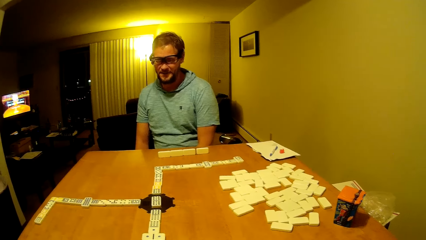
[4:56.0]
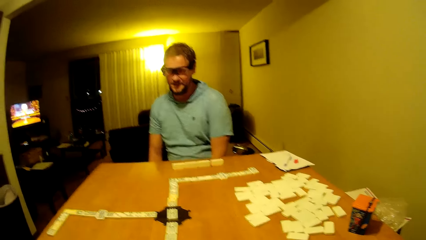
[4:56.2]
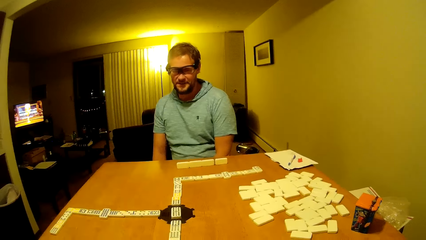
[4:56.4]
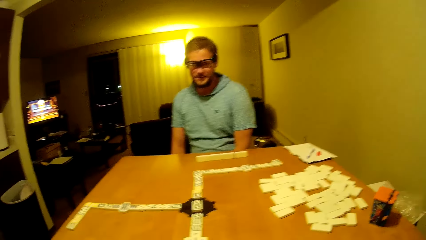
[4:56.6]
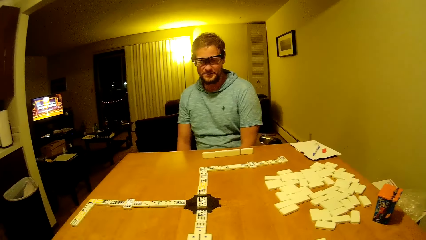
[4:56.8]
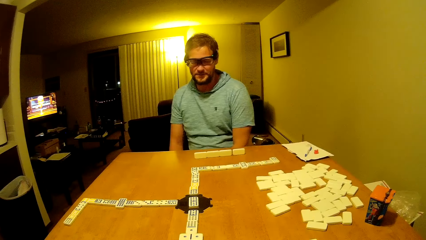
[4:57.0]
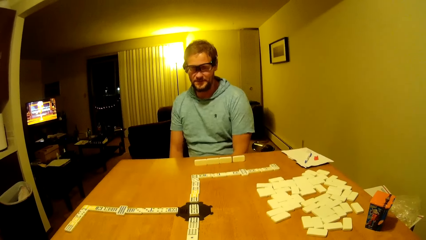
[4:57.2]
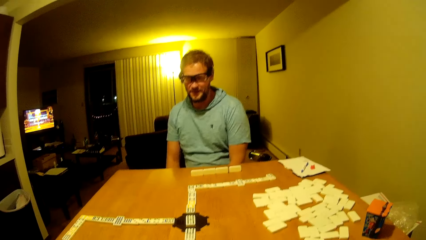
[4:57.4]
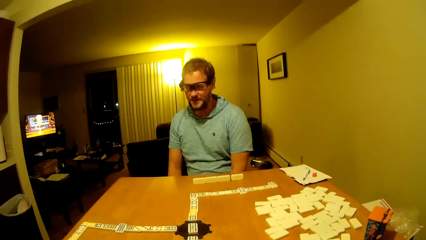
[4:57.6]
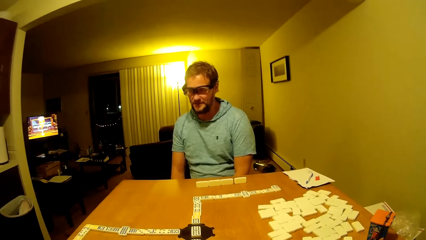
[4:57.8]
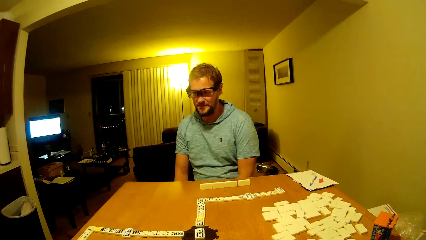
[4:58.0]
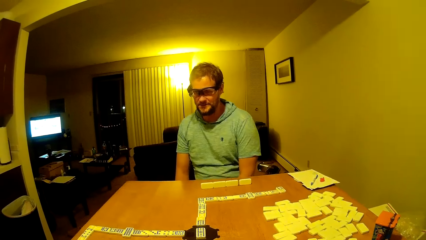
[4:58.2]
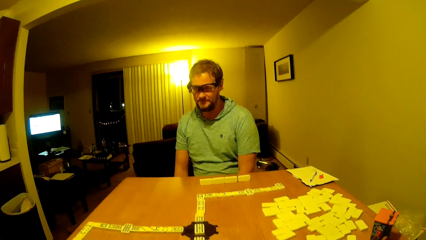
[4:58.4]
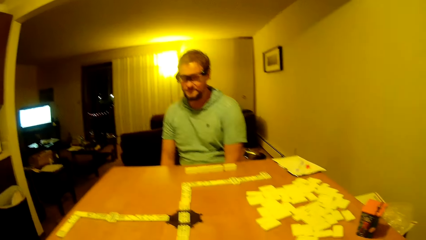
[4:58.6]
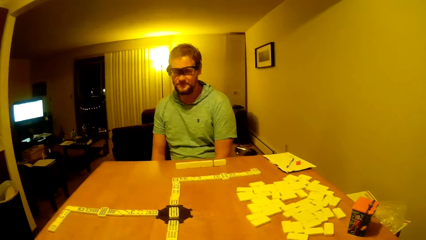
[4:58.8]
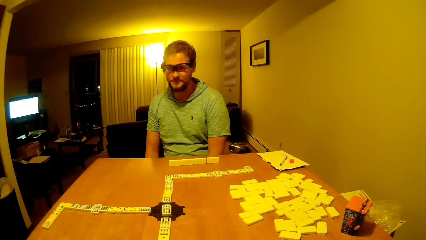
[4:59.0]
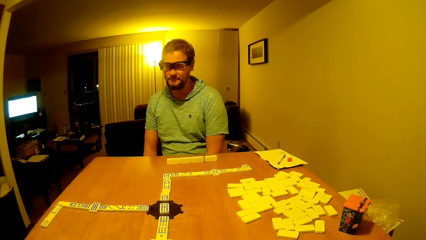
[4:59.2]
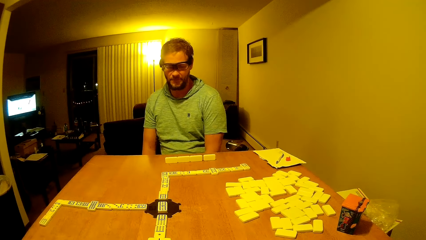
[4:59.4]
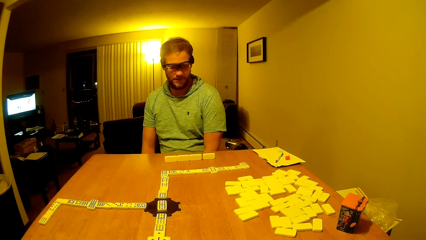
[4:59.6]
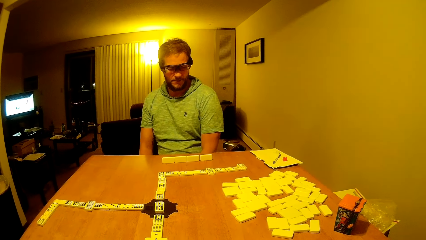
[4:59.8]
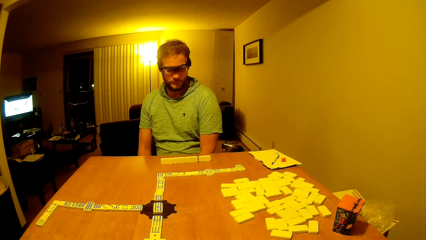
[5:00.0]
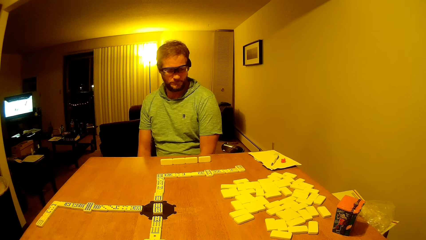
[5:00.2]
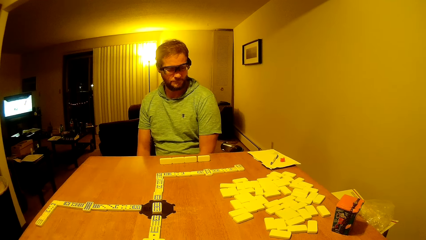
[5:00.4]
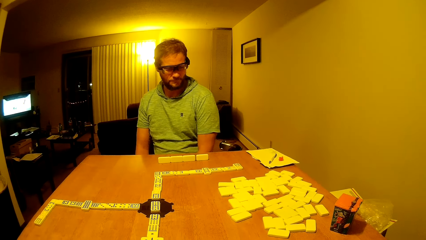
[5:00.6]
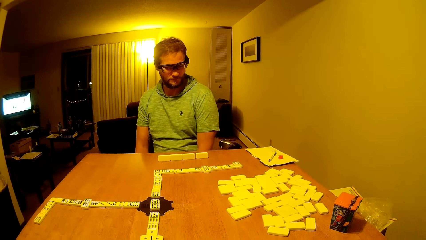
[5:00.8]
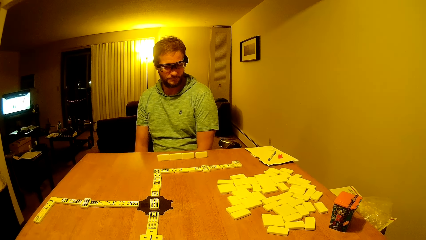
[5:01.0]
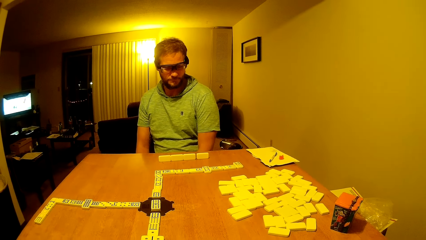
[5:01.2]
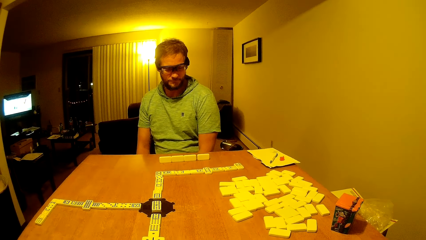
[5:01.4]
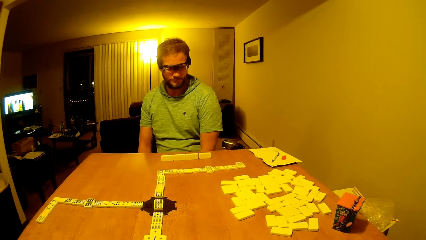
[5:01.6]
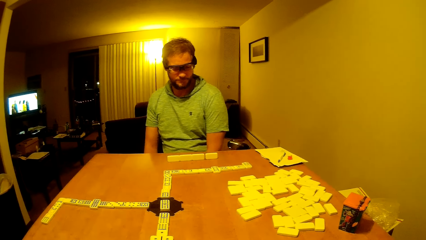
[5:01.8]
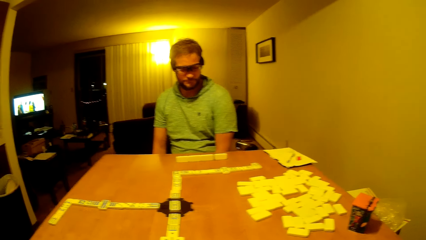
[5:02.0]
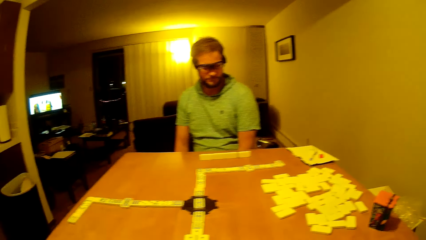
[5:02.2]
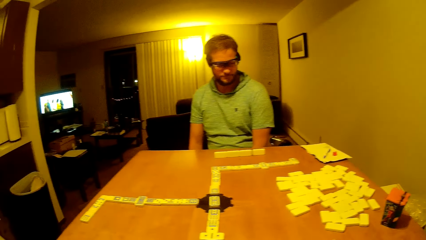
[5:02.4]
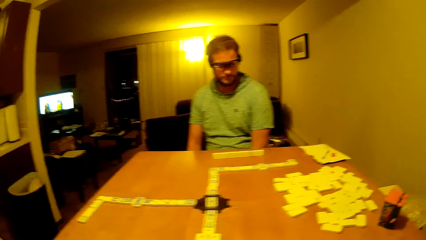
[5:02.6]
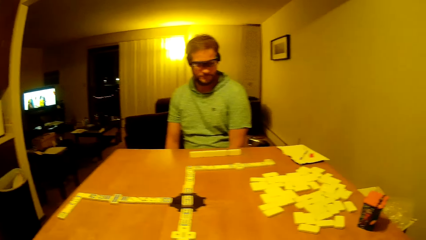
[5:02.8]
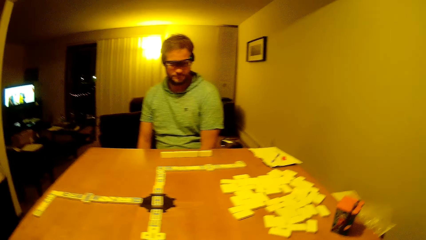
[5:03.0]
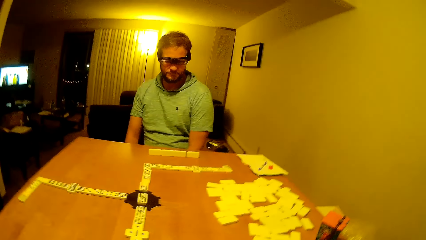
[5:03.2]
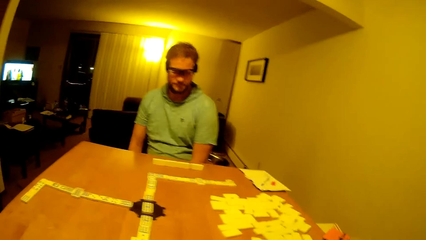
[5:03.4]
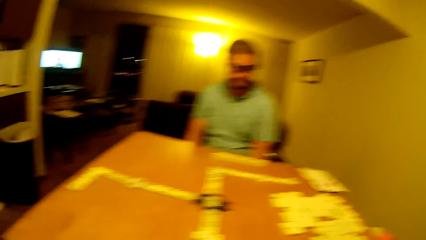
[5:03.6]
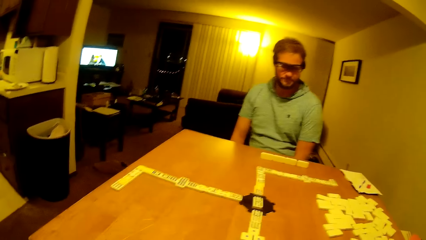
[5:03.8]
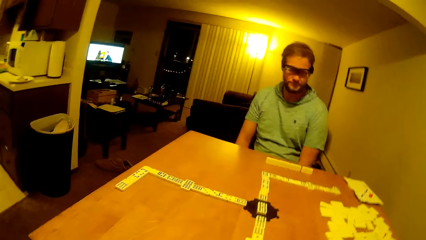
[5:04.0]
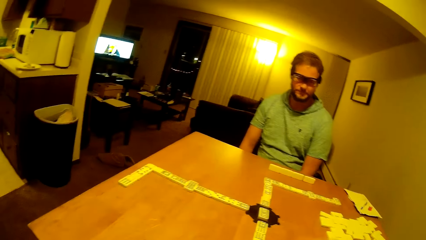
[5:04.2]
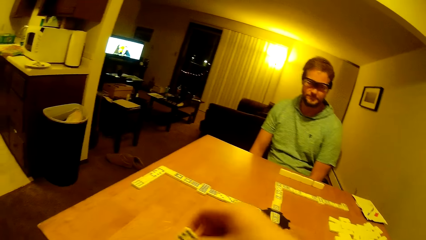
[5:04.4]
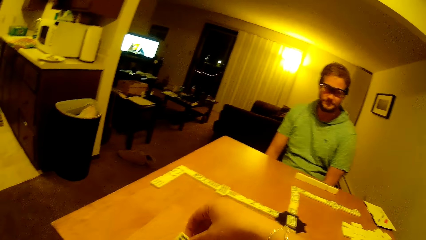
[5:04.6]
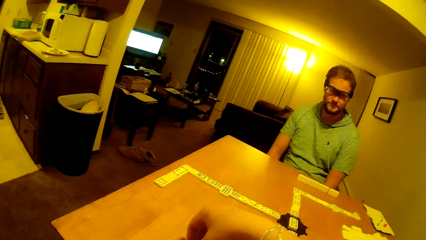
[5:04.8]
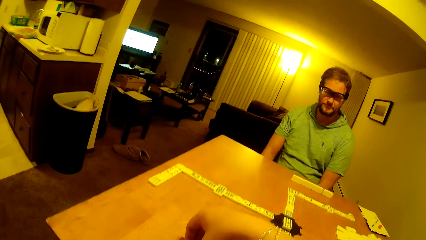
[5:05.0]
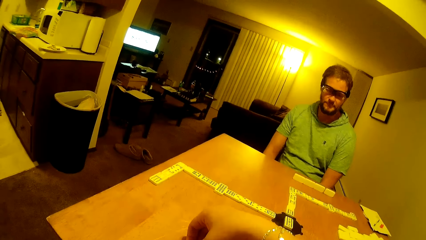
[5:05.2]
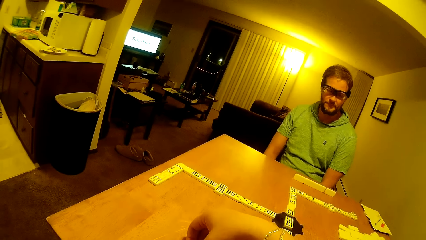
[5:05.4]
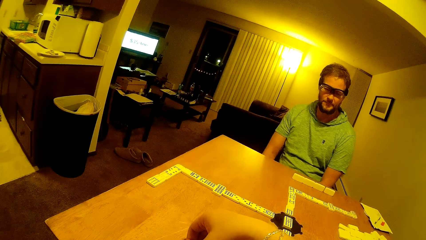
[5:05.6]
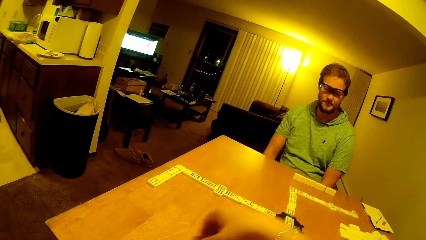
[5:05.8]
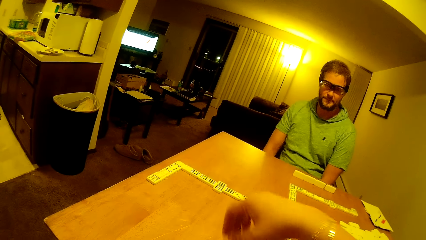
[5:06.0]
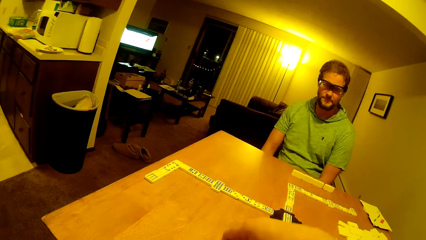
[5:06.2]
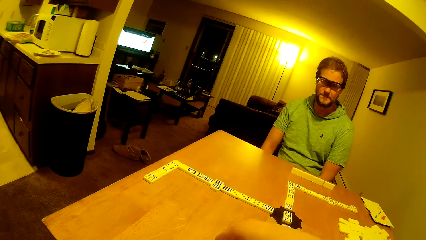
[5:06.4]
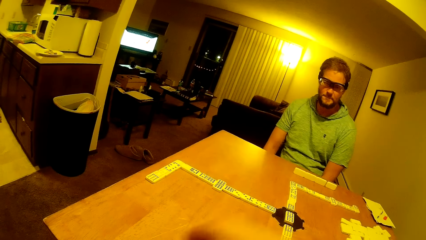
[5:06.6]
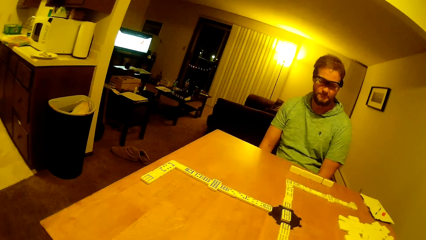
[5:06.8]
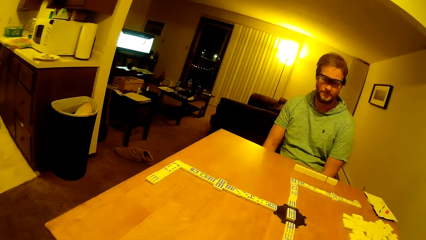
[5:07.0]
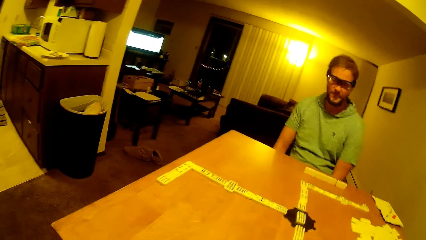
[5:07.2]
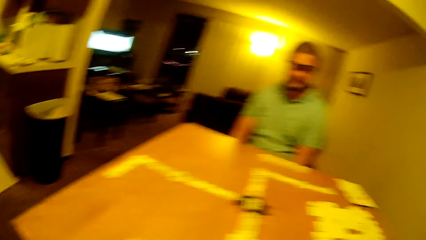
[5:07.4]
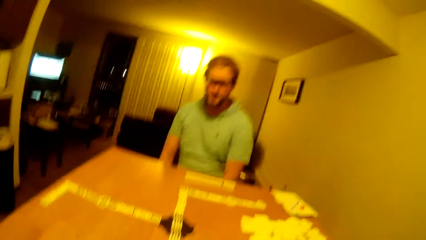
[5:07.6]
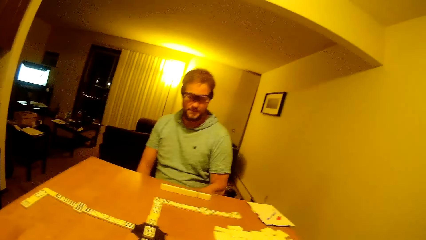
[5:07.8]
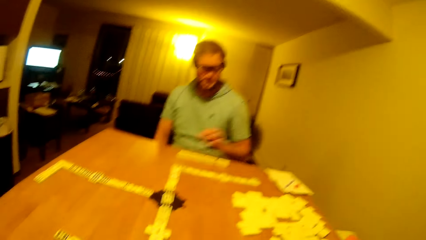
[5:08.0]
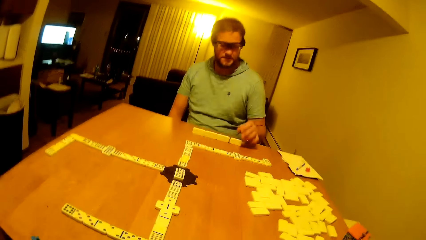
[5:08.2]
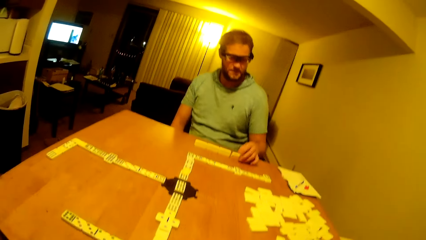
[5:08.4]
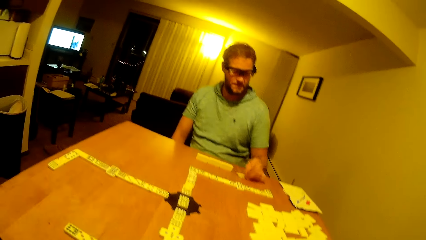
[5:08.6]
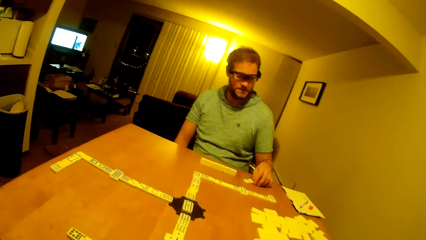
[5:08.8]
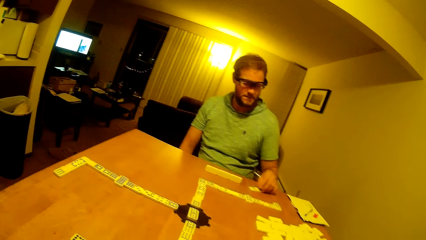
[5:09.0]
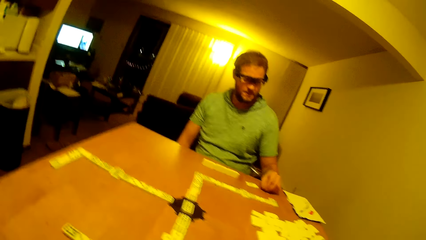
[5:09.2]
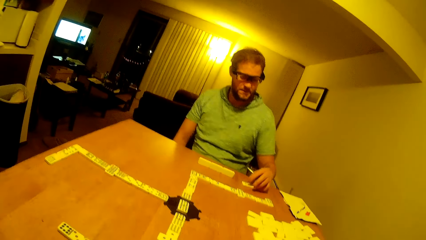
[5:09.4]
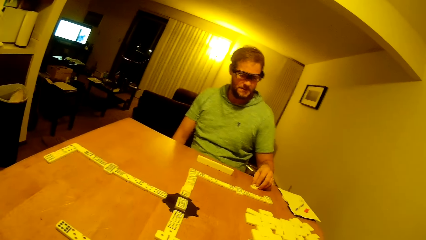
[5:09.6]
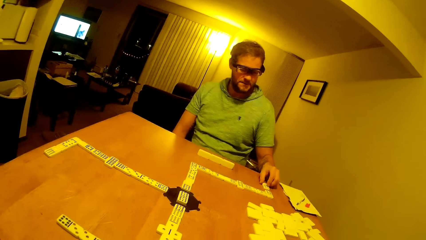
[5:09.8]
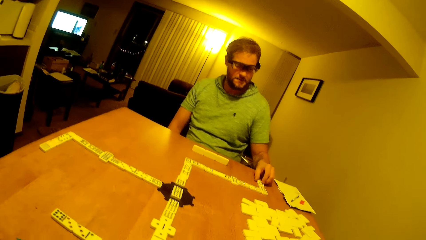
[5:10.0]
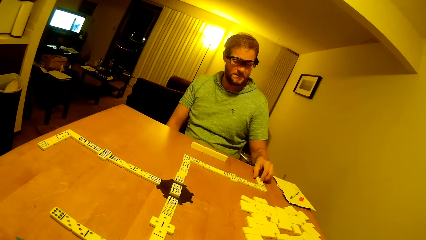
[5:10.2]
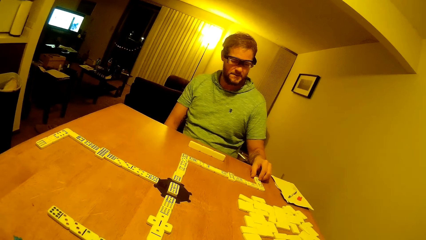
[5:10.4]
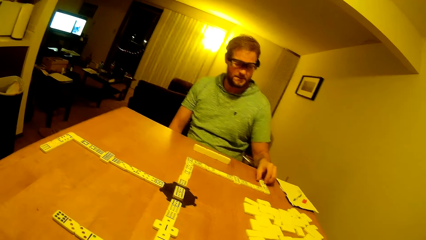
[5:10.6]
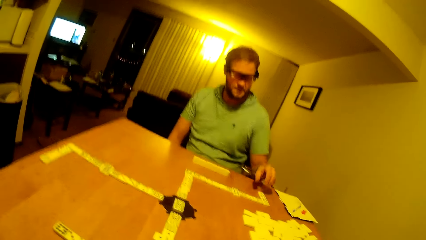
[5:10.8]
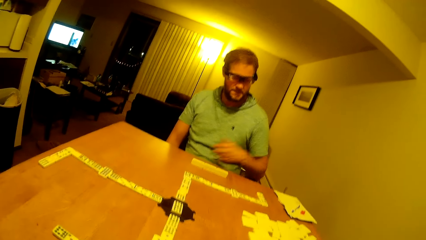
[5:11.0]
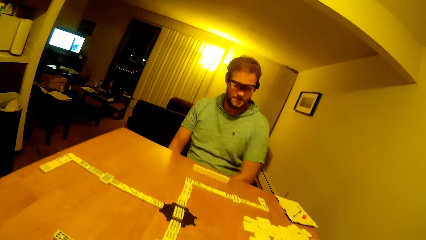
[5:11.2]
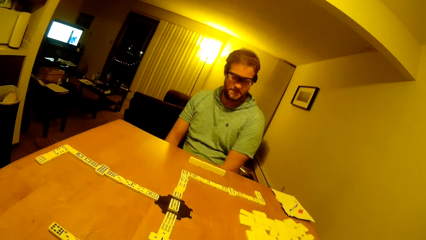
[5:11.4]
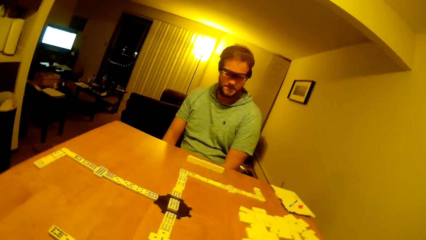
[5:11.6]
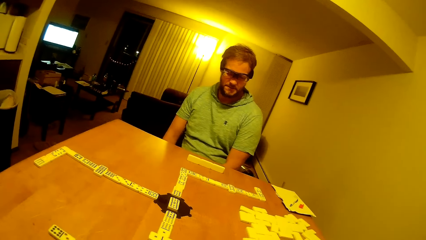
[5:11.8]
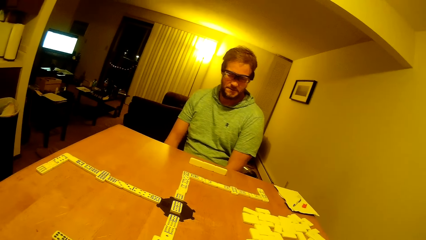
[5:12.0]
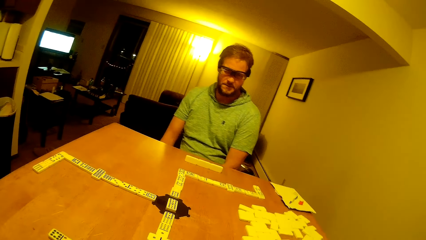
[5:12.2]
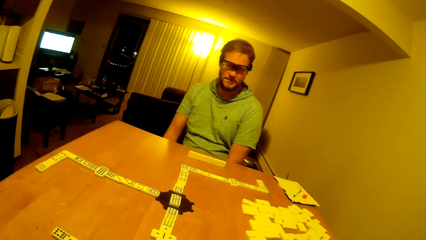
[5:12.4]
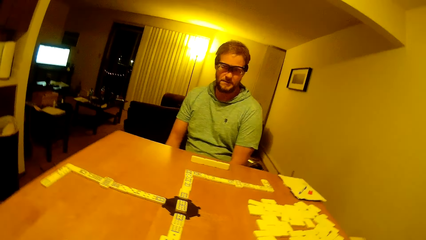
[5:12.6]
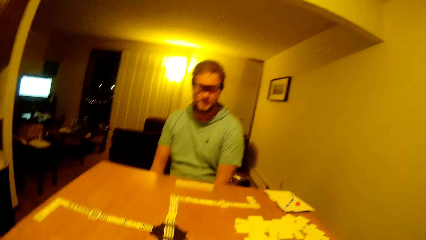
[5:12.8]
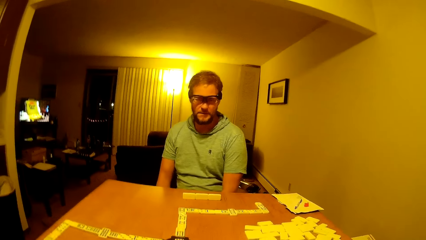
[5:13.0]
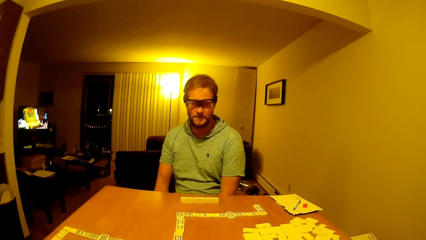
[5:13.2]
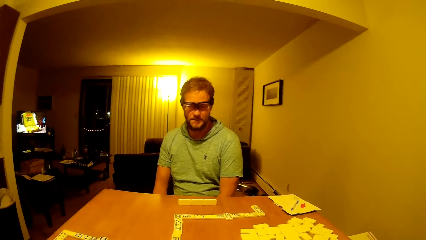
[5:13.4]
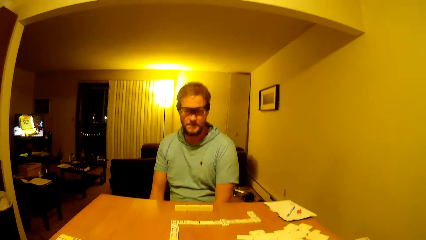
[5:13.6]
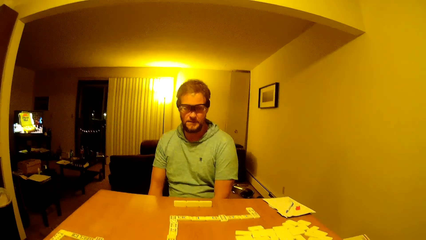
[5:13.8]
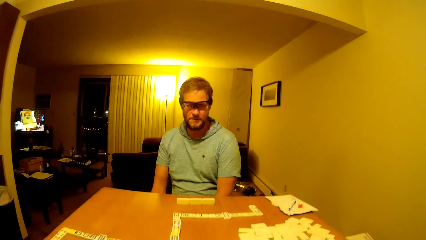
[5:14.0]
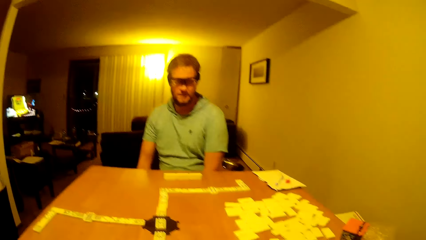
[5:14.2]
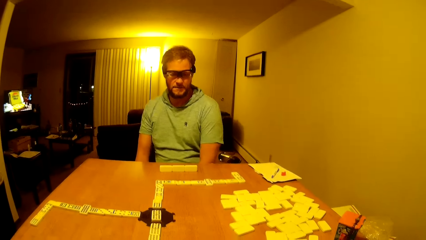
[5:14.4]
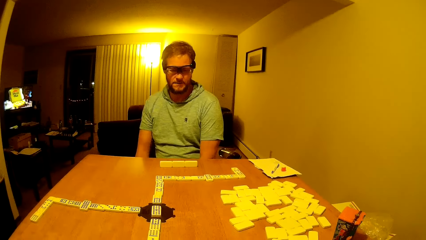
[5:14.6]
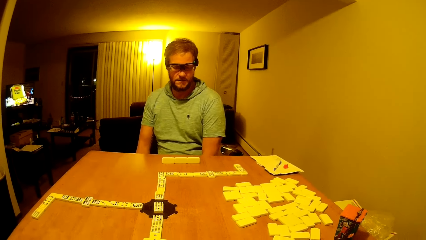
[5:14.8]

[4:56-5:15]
A man speaks. The camera wearer picks the pai gow tile. They place the dice on the table. The man moves the dice forward. He drags the pai gow tile. He puts hand down.
